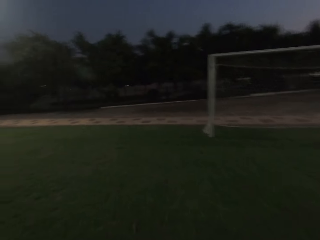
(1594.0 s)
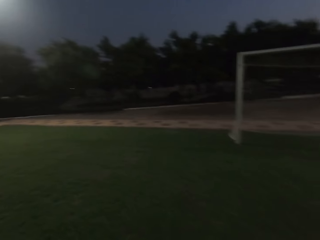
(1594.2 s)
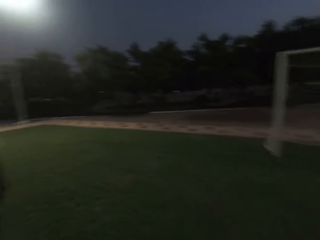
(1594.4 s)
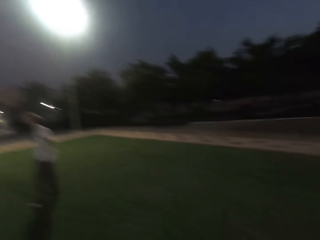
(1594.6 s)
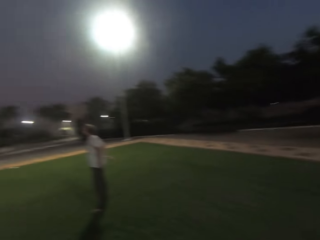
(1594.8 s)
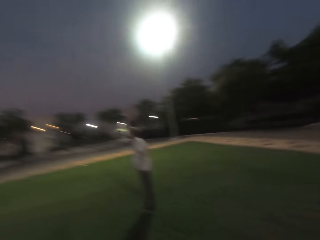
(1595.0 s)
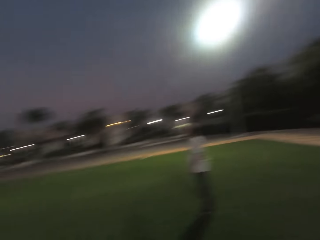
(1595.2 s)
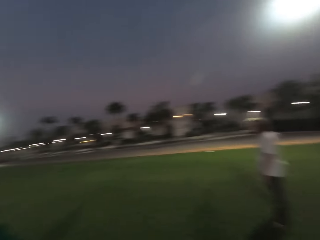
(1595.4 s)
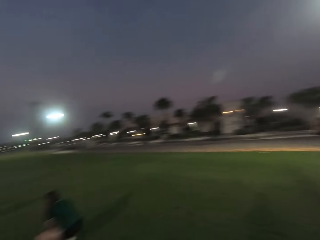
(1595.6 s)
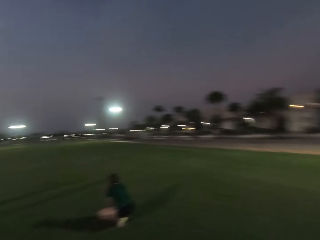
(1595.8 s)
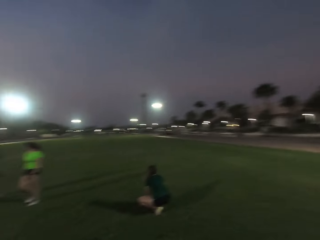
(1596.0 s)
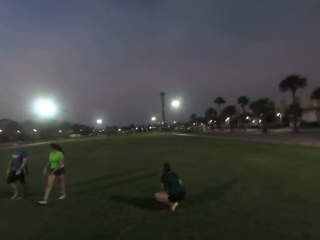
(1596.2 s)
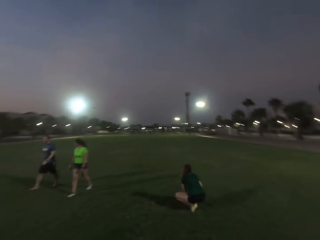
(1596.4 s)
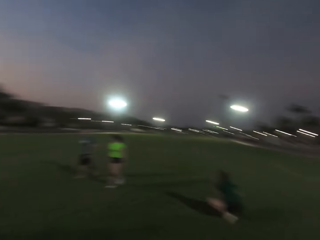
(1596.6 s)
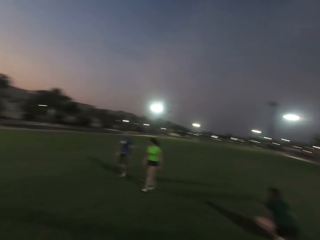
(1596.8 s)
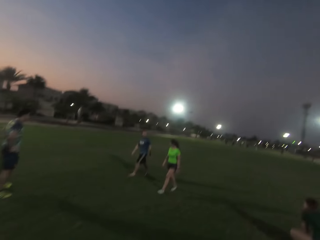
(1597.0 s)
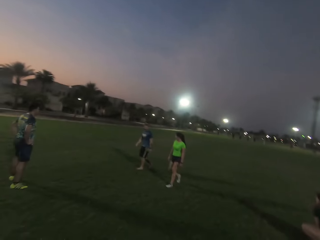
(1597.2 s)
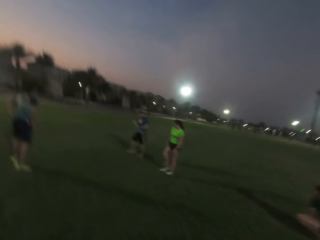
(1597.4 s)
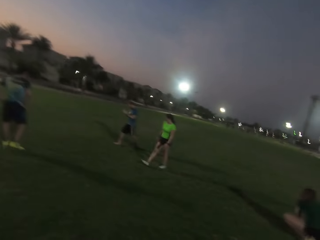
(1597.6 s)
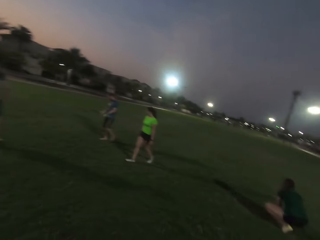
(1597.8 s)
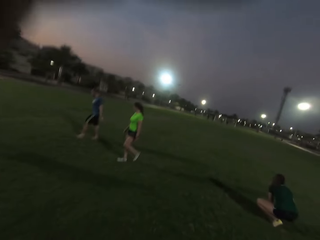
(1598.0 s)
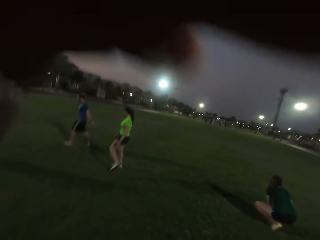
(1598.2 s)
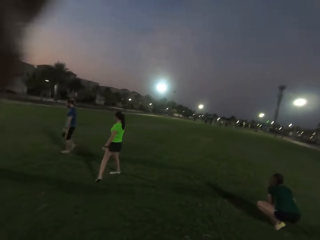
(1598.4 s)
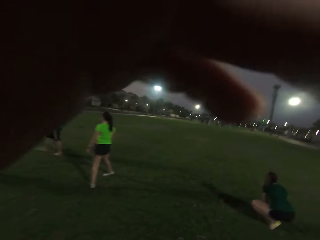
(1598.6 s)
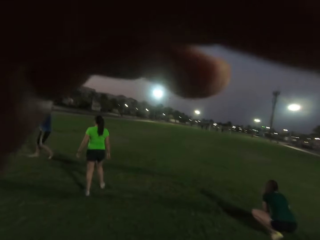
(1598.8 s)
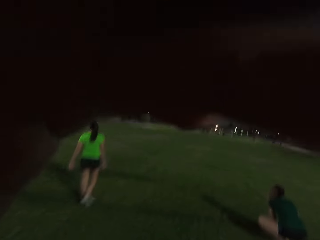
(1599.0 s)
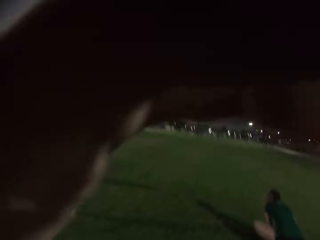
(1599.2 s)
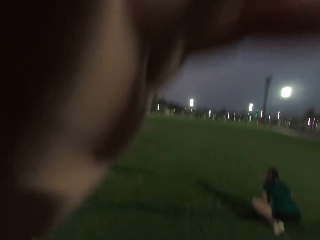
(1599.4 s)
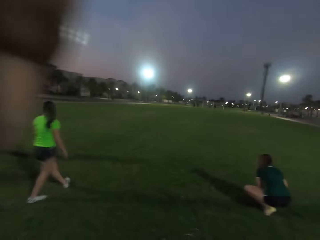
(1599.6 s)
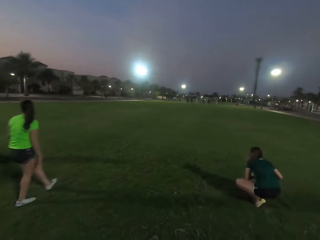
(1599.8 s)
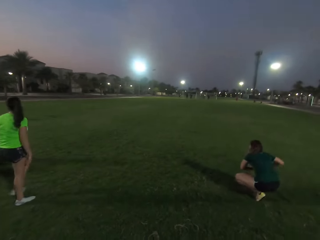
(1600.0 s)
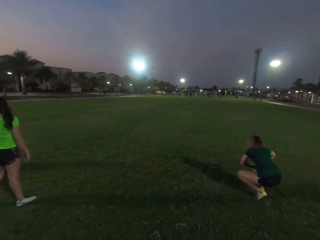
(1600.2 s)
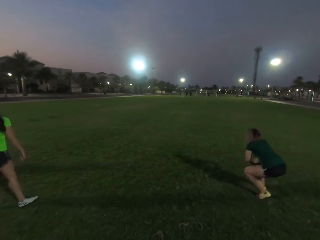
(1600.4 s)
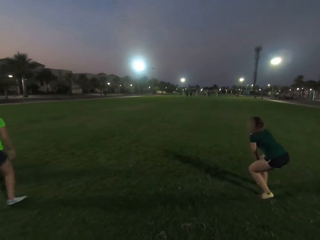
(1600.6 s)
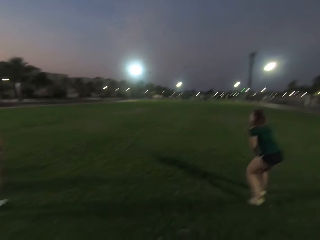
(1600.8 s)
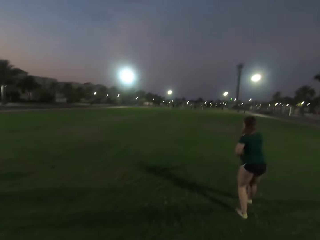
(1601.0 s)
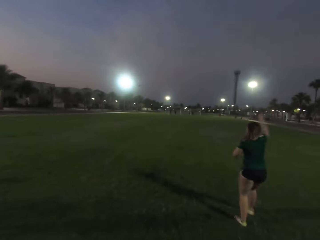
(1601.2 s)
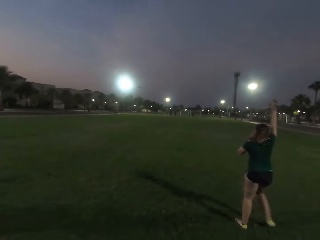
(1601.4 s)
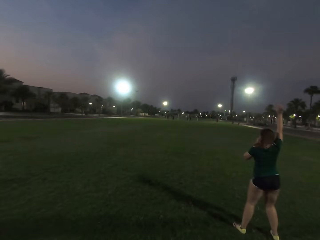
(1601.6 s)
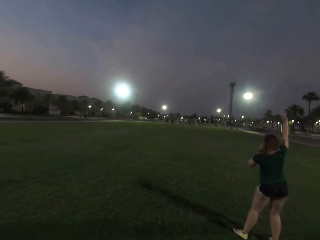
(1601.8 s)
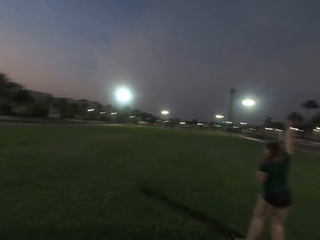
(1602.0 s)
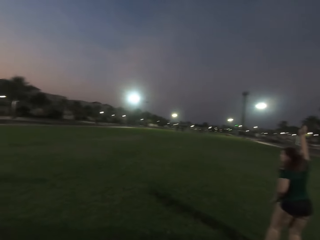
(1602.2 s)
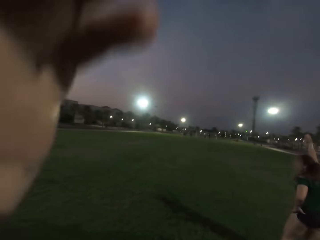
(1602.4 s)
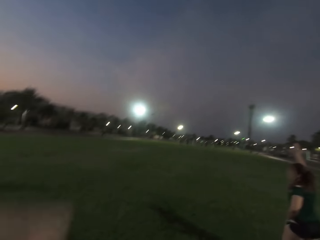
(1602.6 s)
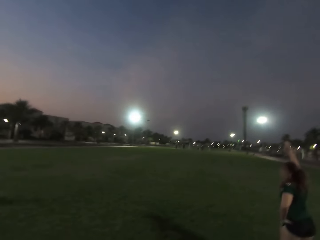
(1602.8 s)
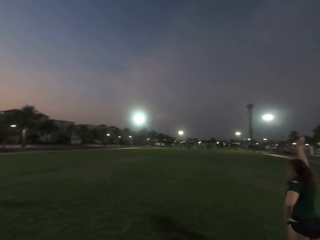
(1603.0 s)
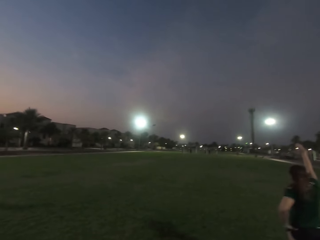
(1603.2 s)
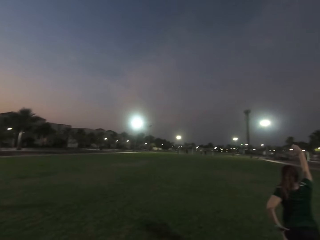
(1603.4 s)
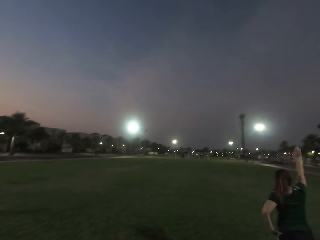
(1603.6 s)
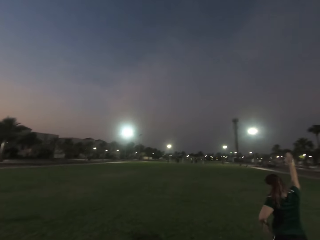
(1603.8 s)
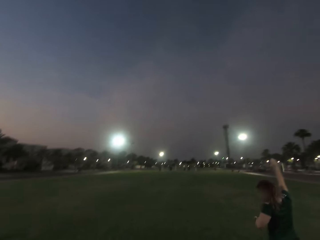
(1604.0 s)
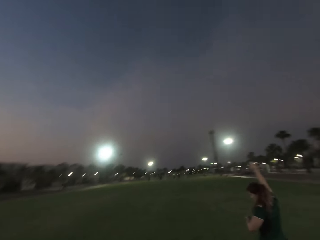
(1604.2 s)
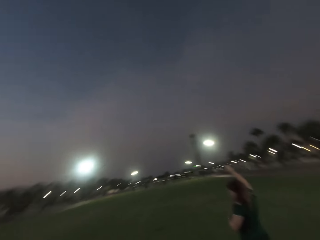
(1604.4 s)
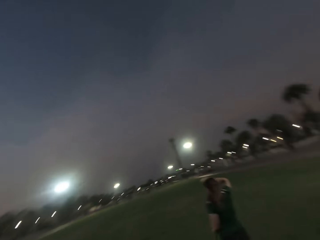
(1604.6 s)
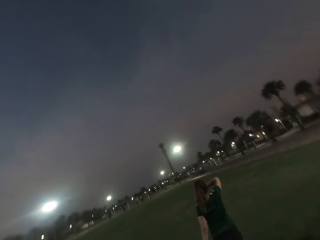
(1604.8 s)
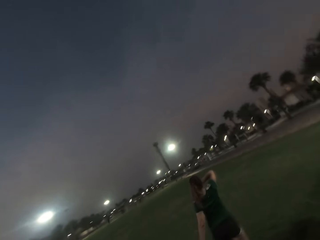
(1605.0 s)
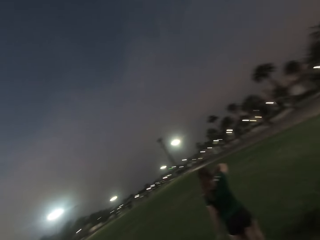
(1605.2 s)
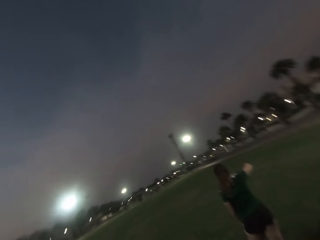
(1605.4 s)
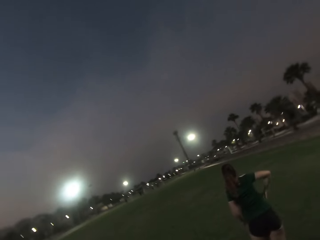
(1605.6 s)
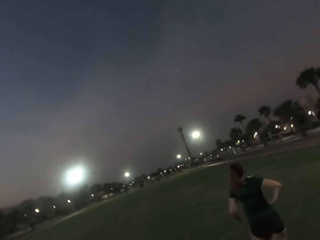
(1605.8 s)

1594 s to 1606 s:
The camera wearer turns back. They look forward.

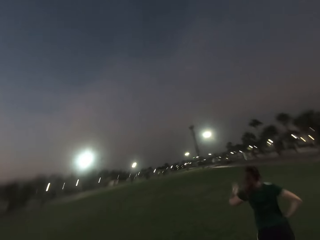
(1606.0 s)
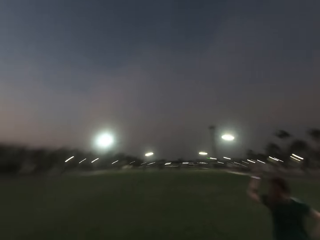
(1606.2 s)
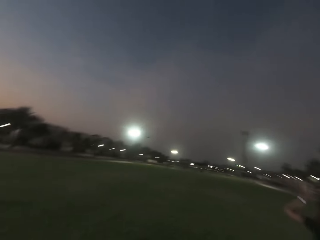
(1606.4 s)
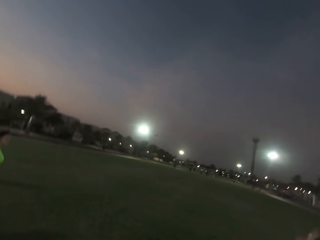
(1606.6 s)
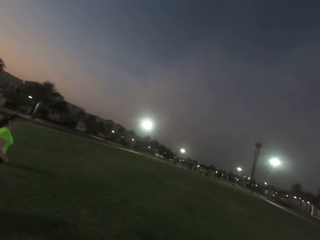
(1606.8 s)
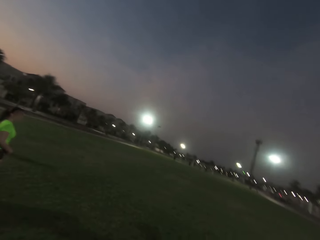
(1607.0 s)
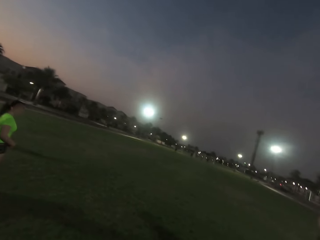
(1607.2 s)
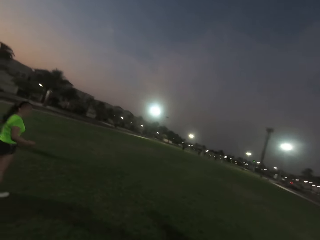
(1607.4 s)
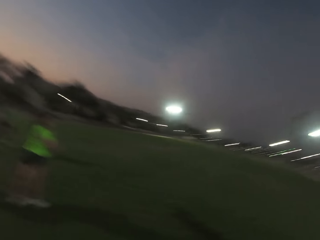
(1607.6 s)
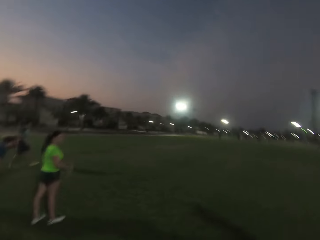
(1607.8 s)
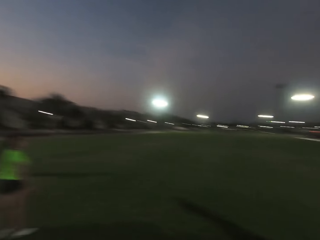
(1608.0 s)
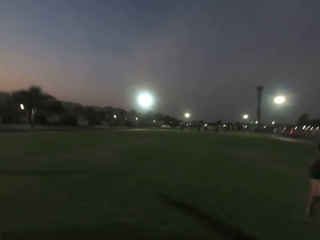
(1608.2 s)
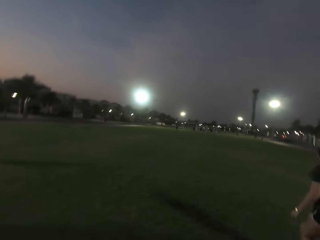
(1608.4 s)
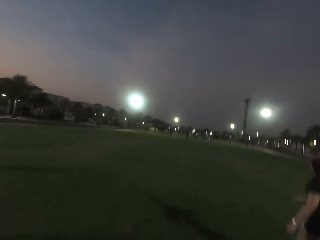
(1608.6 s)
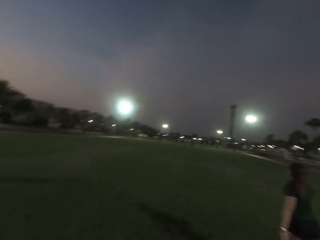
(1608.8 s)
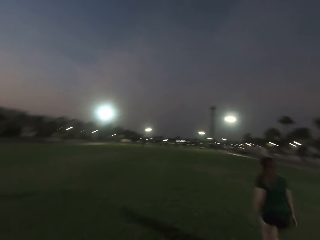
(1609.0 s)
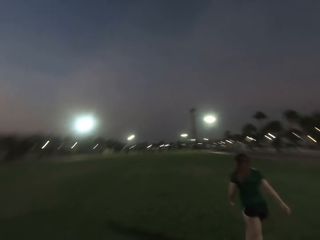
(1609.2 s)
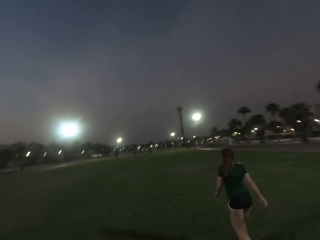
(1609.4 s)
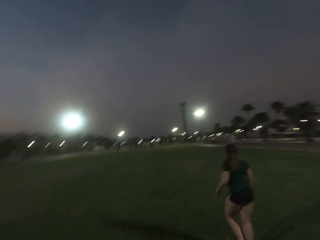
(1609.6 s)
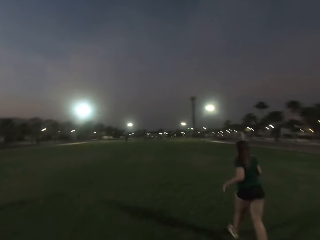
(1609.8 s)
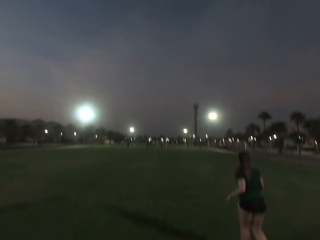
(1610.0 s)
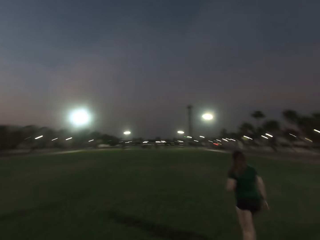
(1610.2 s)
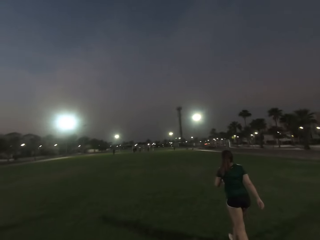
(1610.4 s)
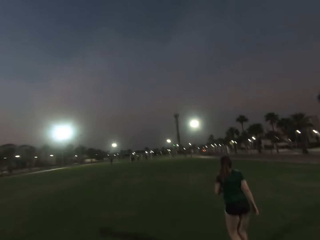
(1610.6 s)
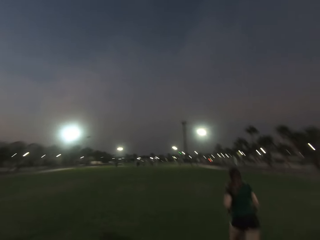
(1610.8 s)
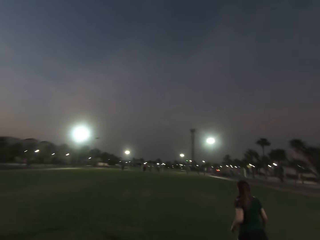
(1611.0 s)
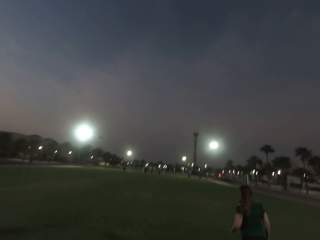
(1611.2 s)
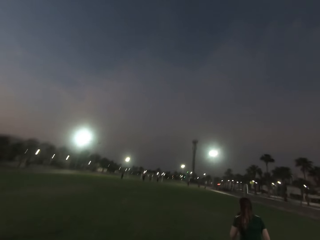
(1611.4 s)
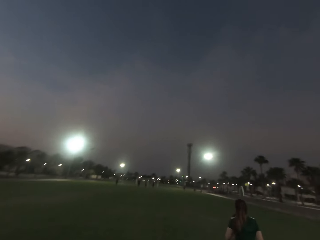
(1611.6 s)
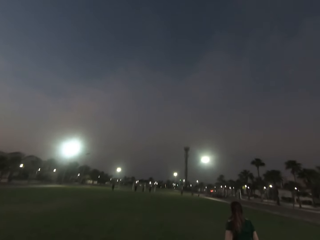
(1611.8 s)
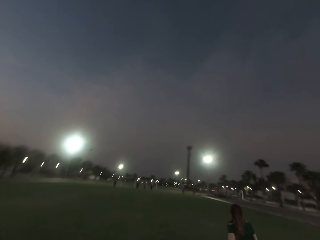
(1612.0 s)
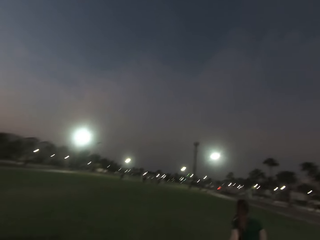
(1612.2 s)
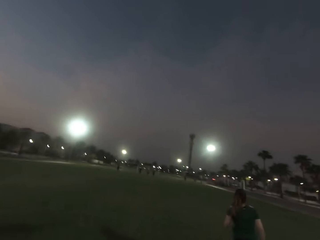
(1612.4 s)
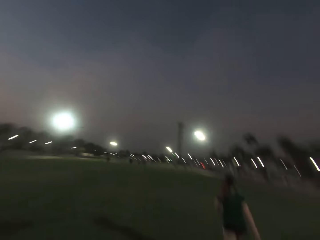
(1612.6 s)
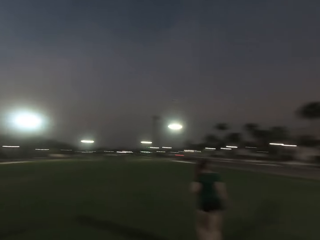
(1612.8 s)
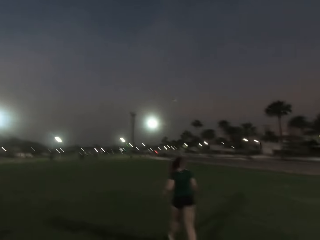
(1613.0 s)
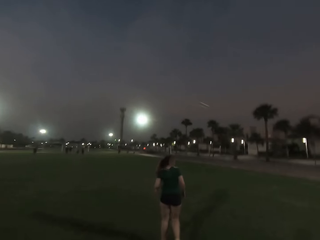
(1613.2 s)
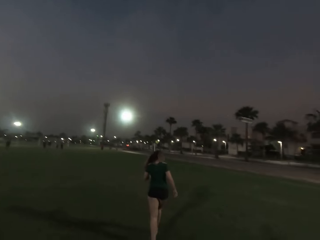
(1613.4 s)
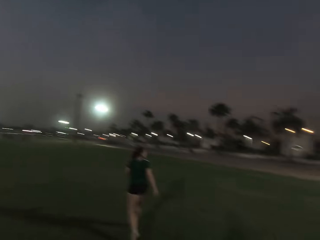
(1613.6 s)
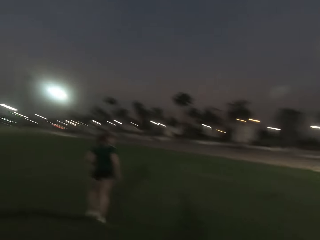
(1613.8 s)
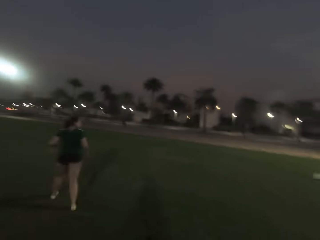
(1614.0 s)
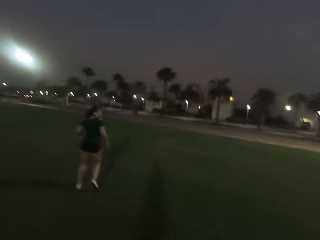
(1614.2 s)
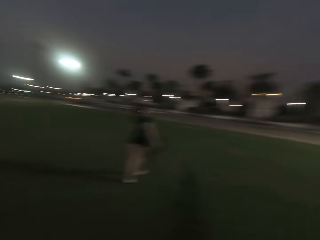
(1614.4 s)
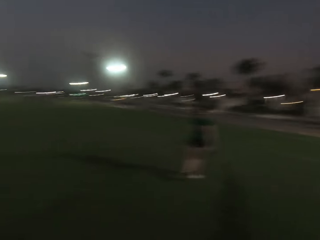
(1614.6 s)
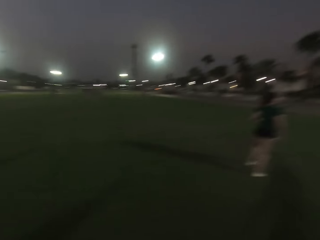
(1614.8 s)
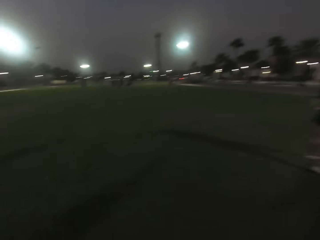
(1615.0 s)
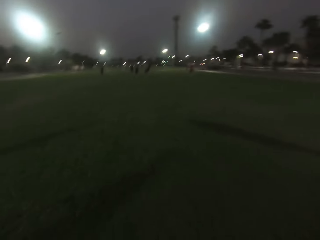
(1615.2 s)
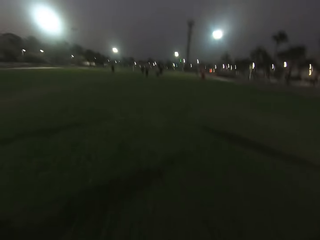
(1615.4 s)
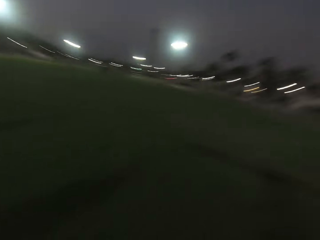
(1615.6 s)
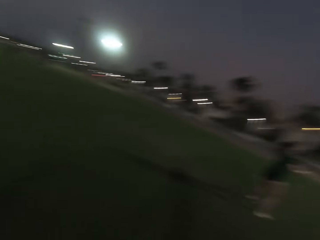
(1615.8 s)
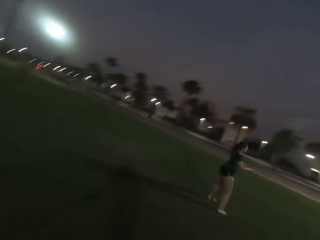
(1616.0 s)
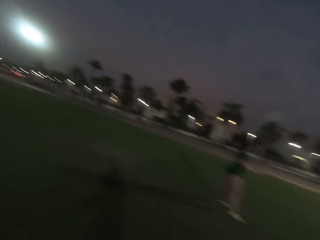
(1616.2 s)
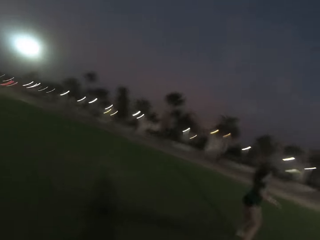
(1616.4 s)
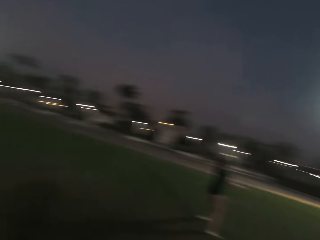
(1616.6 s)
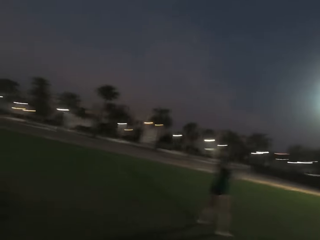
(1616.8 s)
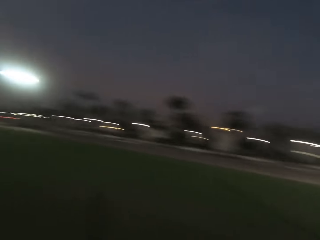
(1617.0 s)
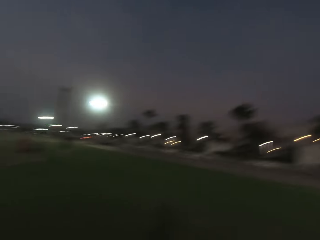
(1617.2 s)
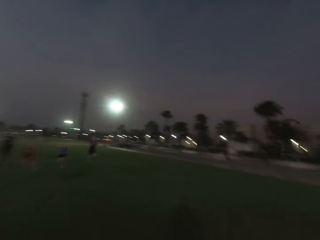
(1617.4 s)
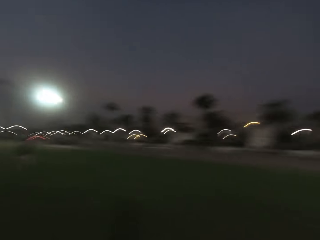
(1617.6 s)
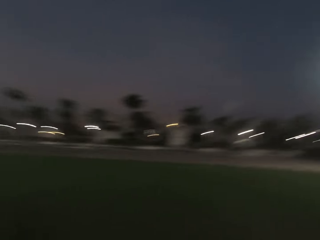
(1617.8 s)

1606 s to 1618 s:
The camera wearer runs forward.
